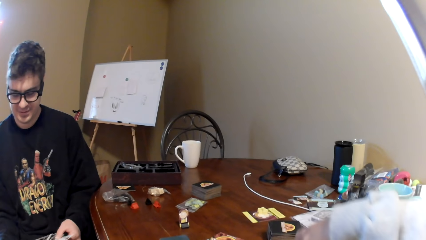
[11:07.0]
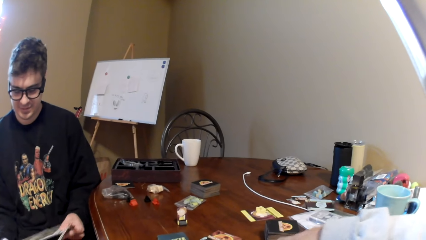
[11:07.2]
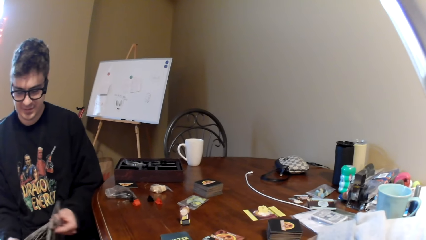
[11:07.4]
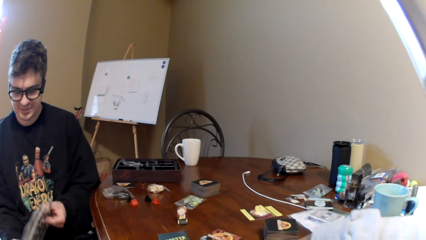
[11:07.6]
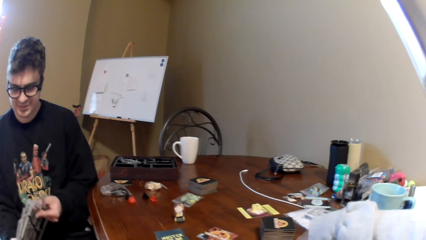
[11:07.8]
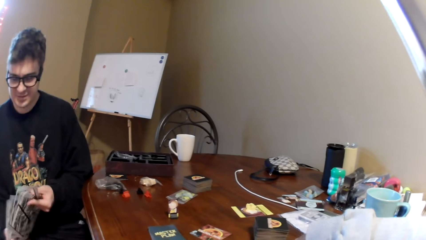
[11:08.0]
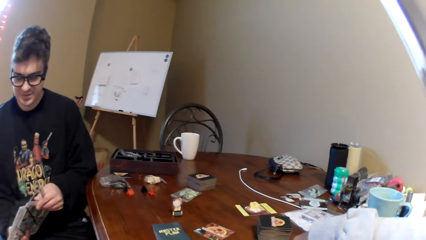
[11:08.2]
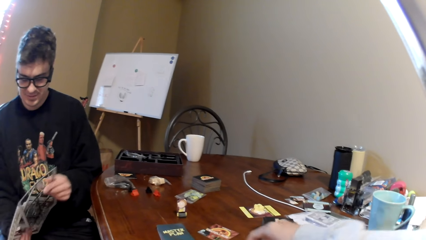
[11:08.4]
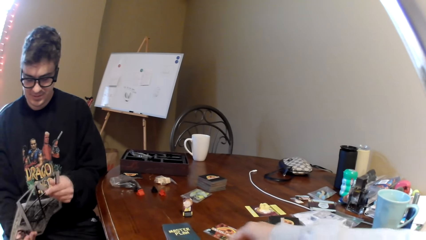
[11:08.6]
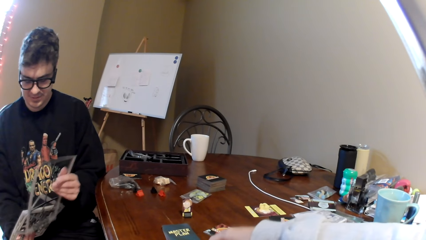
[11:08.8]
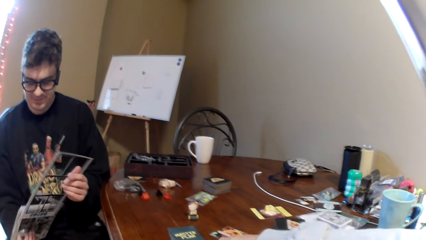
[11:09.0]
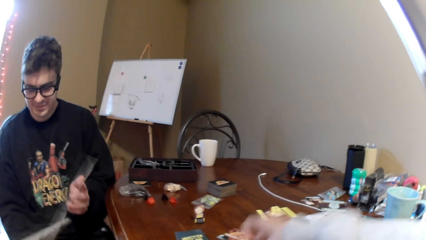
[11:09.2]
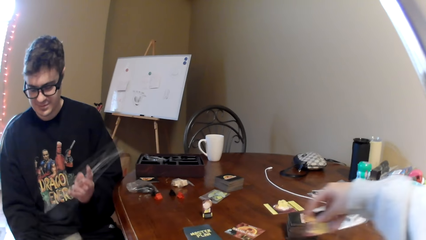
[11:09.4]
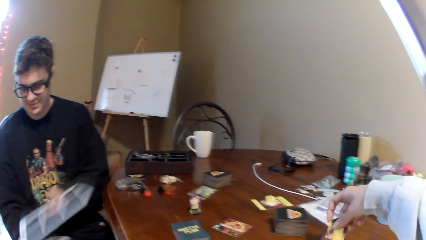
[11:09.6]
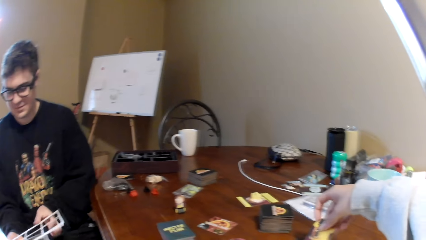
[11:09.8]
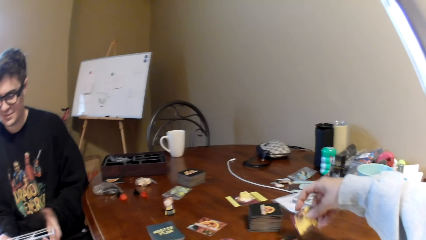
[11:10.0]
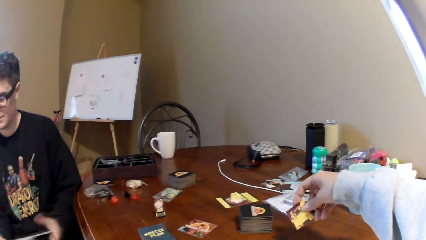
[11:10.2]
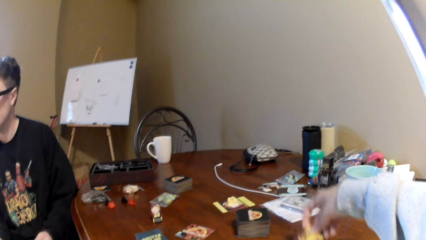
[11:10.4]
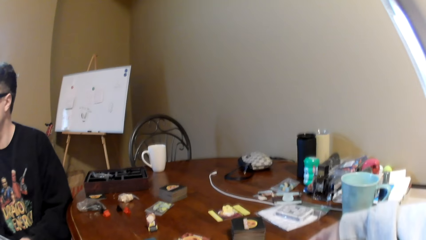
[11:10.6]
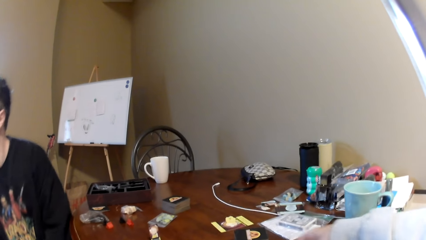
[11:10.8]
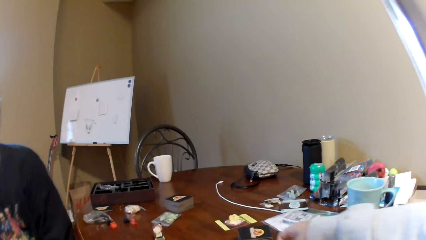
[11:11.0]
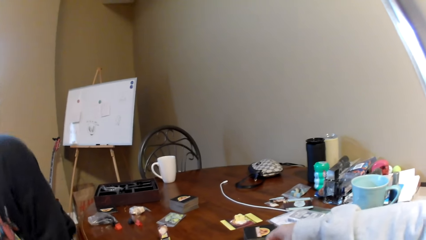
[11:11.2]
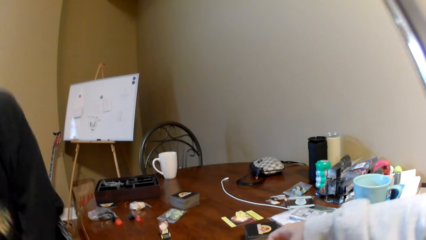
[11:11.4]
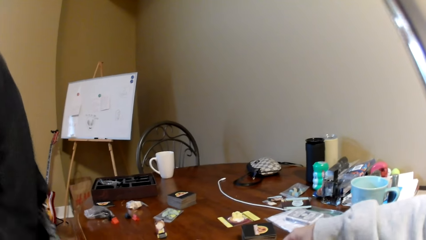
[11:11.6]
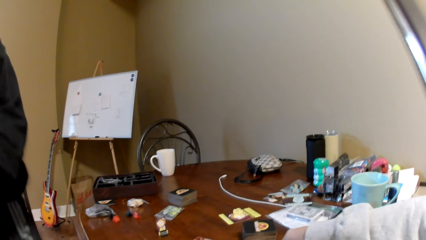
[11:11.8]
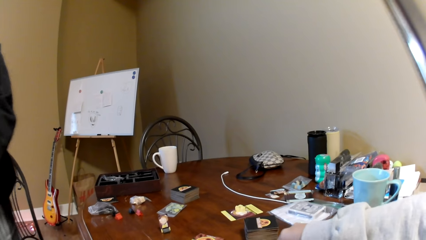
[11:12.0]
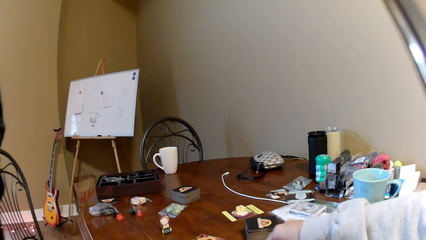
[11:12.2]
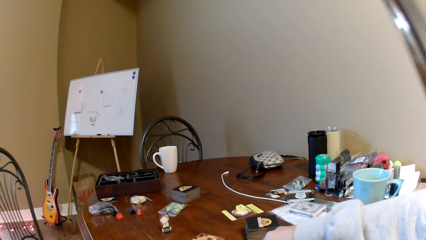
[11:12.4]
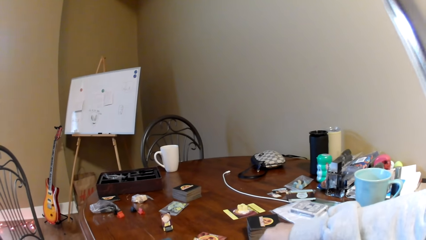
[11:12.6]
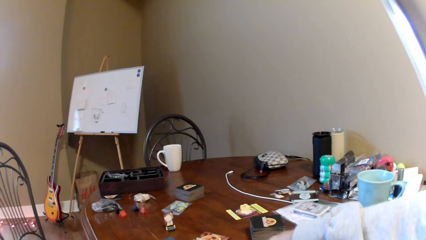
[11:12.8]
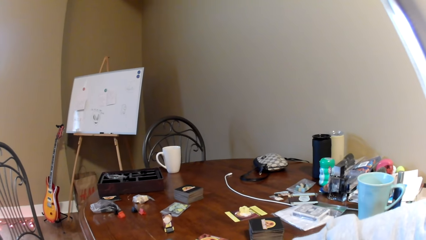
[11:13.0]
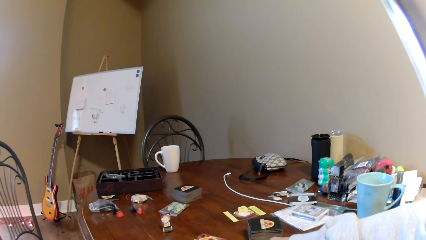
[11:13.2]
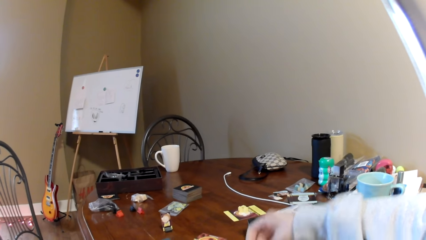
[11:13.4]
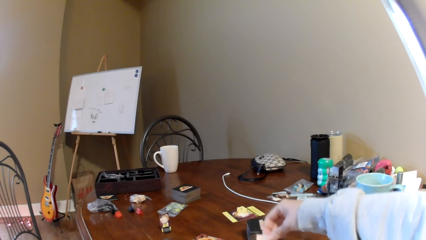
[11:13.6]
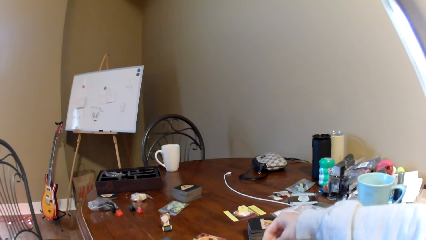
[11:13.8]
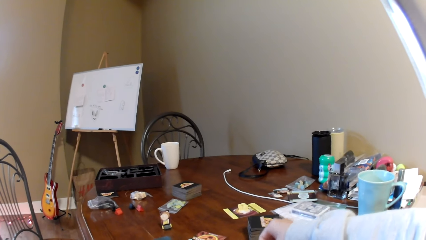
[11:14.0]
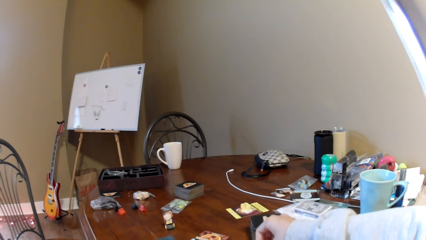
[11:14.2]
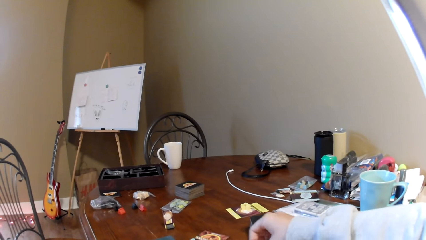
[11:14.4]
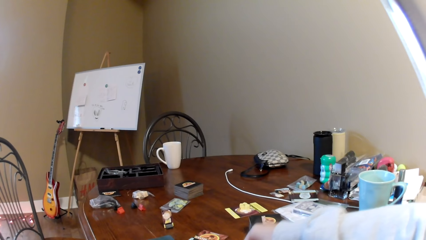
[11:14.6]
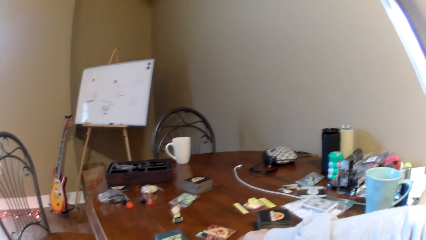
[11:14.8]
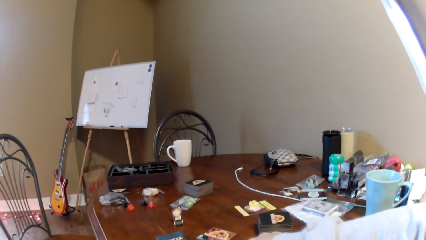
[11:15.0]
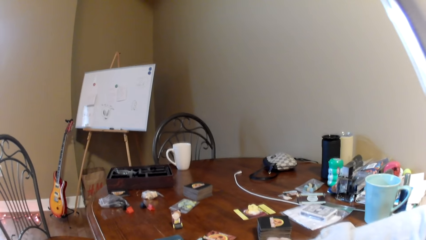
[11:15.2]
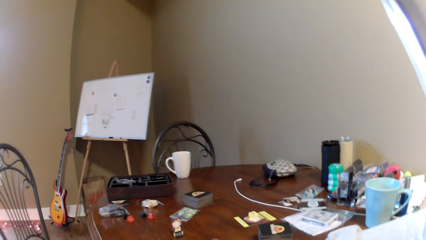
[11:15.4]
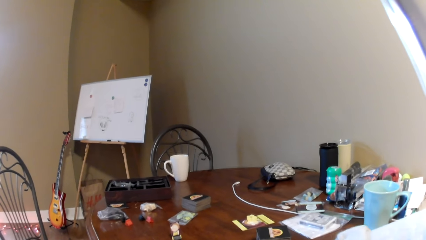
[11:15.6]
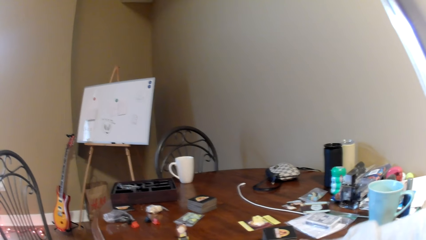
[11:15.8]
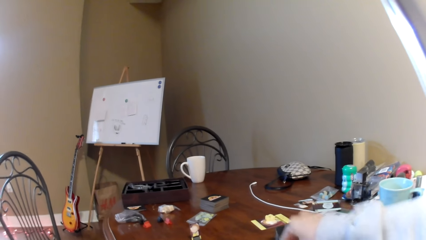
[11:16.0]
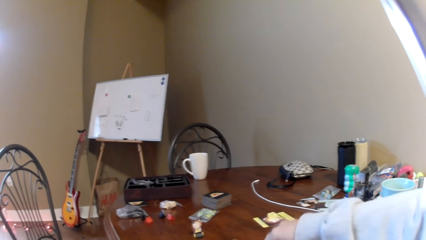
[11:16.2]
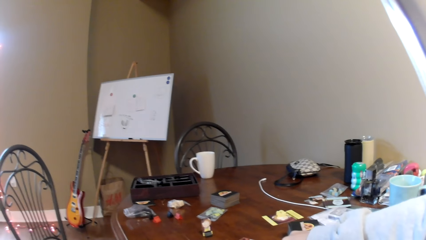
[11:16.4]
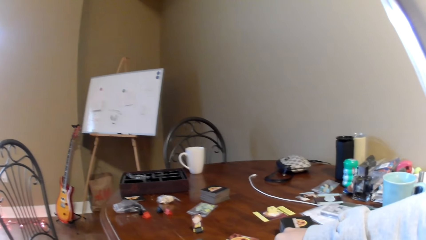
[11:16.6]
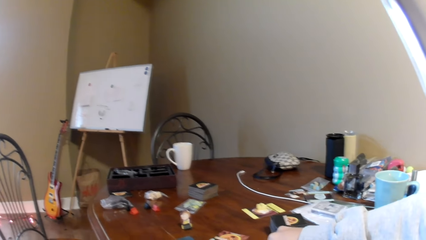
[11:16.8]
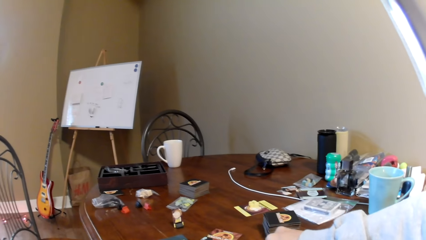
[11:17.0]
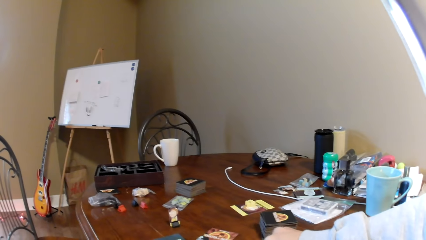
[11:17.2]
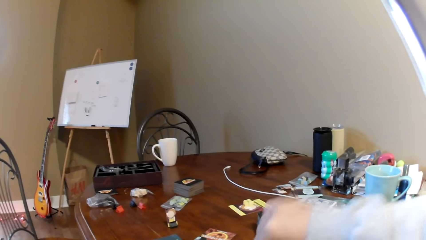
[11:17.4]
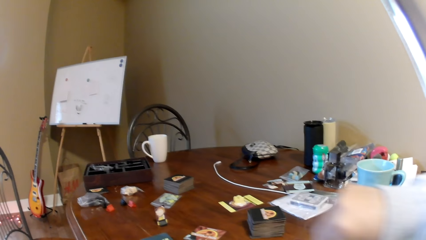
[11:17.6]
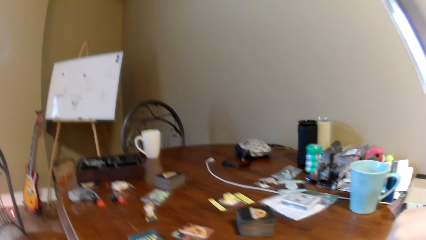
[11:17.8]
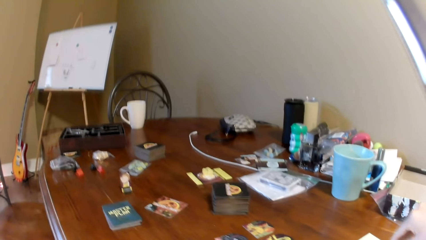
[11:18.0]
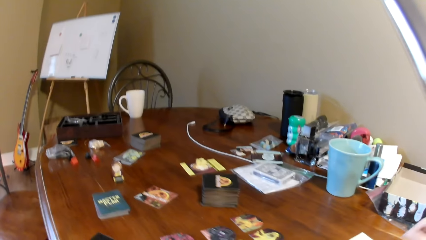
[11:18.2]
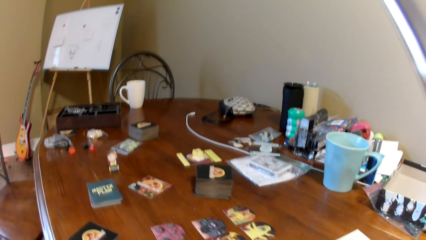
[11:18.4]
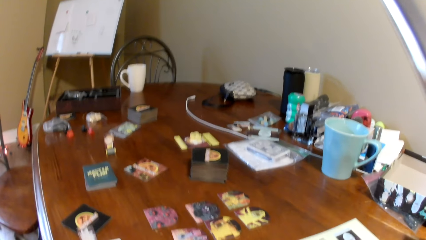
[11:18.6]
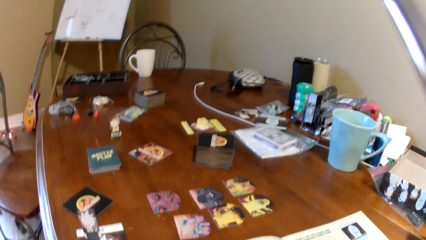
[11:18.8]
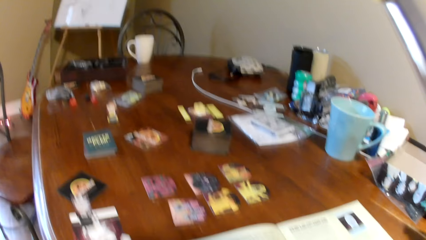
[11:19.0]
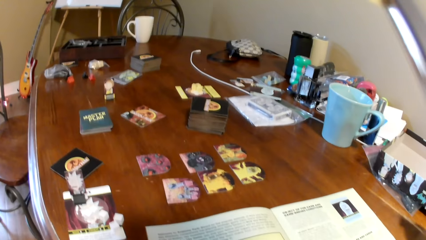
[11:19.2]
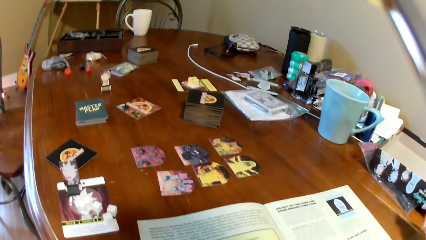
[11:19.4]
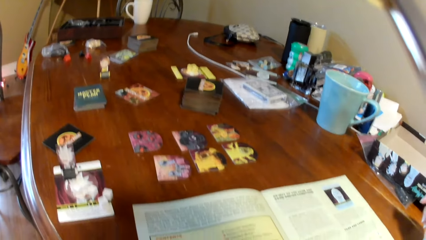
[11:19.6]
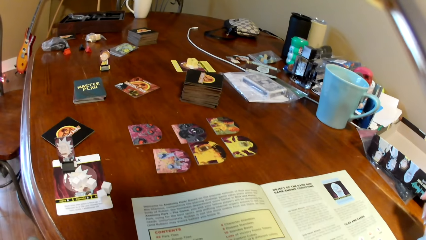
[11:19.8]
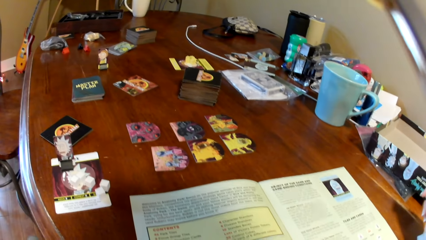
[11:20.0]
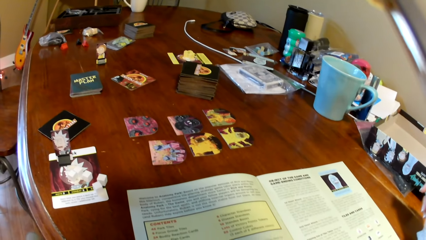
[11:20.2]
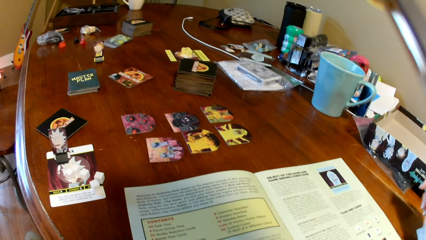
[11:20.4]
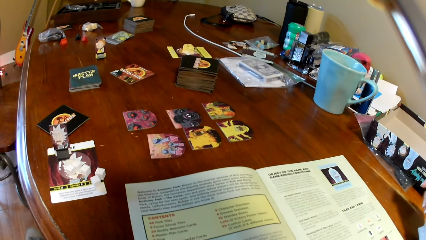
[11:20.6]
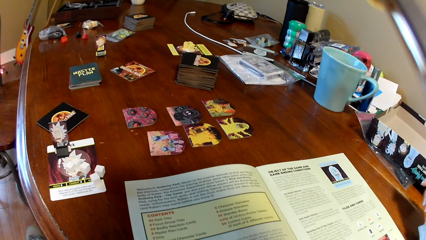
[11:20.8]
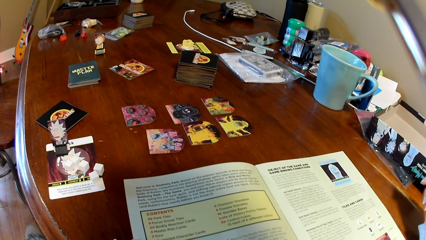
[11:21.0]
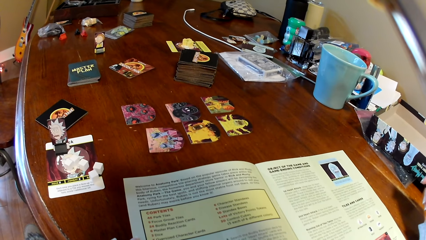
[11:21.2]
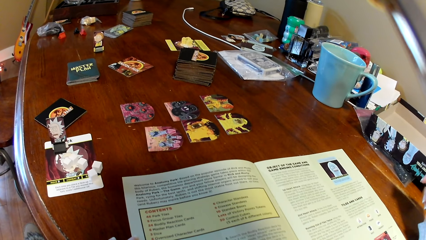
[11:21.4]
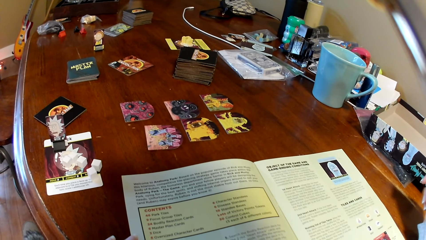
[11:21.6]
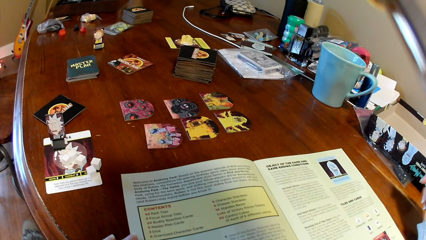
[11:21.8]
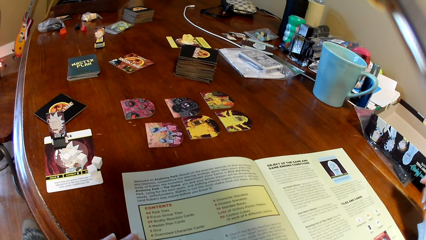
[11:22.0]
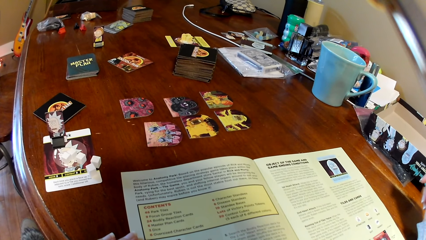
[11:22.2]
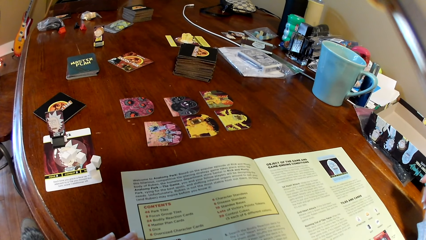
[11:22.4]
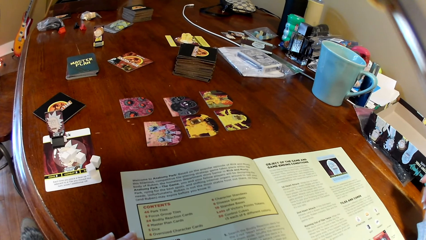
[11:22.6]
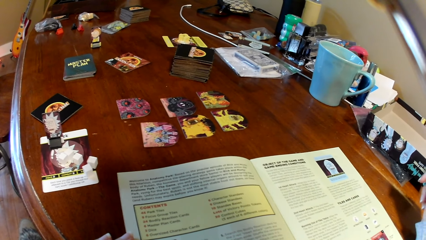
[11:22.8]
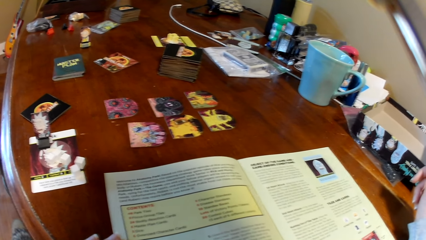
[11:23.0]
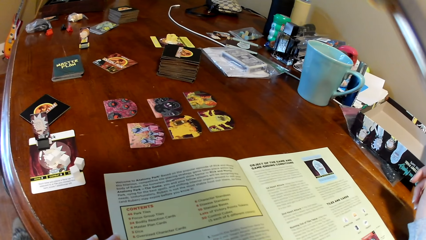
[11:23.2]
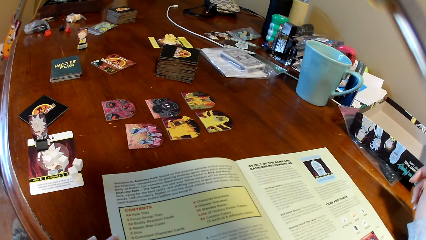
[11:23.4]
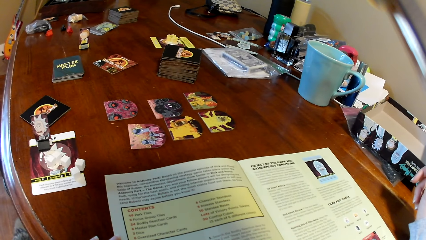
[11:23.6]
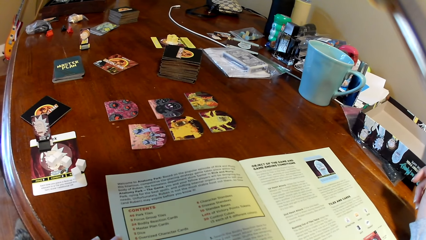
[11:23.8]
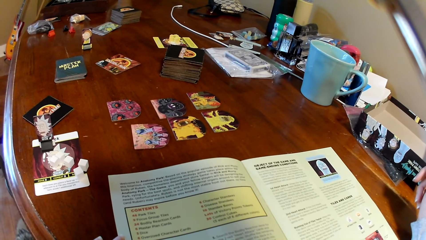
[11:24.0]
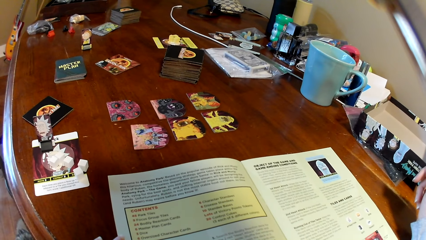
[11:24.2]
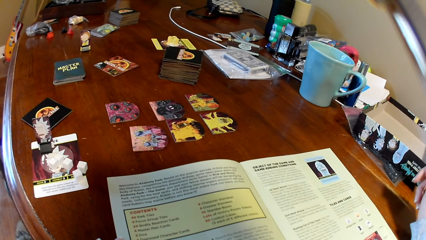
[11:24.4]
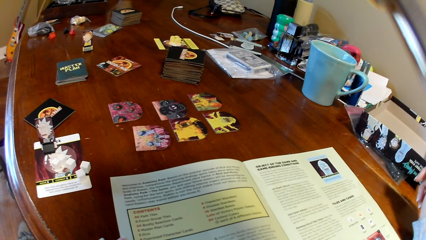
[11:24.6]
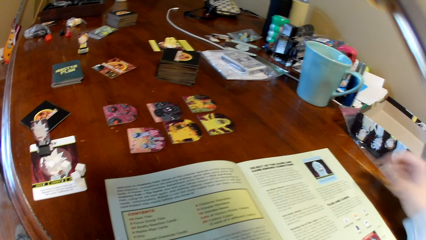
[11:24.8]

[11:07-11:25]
The camera wearer touches the playing cards, moves the cards on the table, and puts down the box. A man stands up and stands beside the table. The camera wearer touches the playing cards, lifts the right hand, and reads a magazine.
